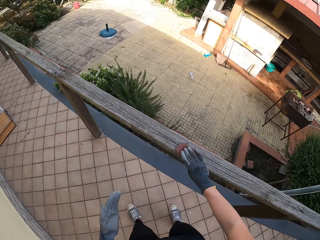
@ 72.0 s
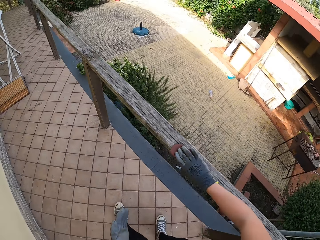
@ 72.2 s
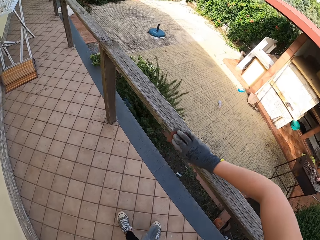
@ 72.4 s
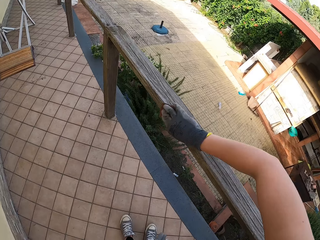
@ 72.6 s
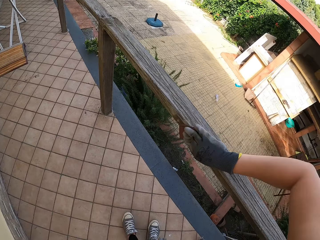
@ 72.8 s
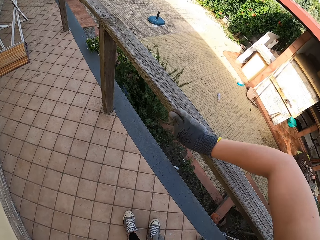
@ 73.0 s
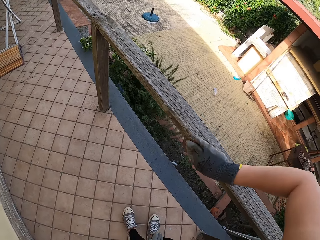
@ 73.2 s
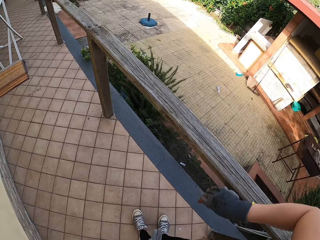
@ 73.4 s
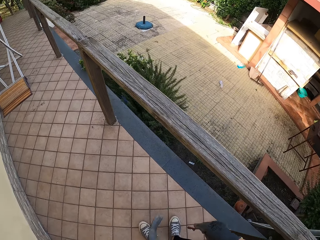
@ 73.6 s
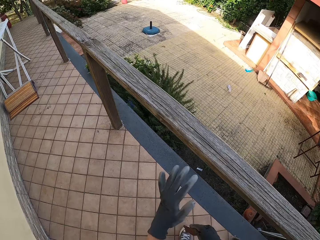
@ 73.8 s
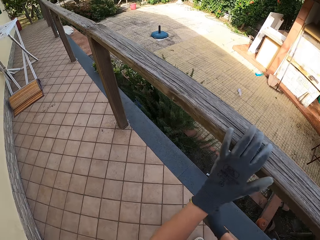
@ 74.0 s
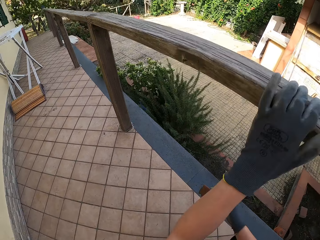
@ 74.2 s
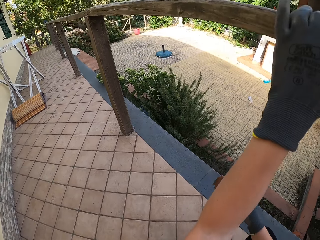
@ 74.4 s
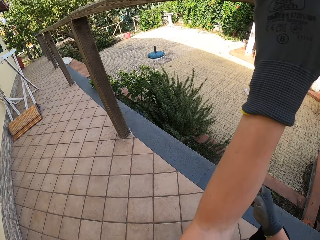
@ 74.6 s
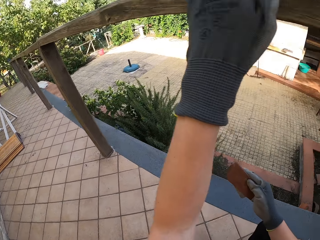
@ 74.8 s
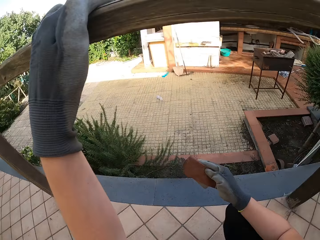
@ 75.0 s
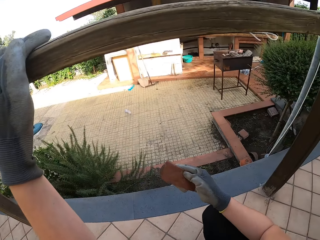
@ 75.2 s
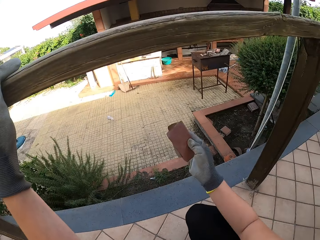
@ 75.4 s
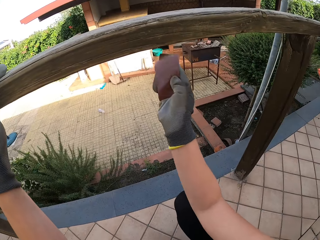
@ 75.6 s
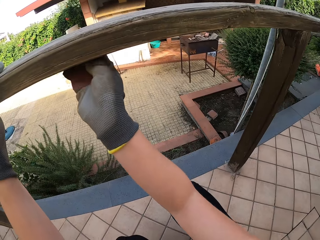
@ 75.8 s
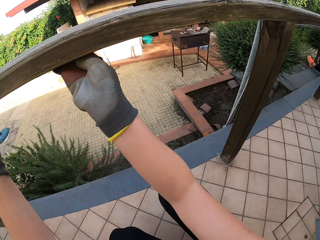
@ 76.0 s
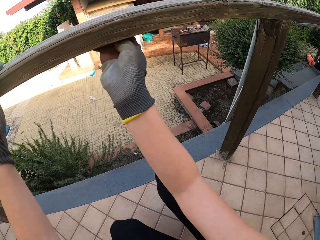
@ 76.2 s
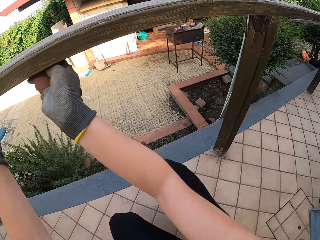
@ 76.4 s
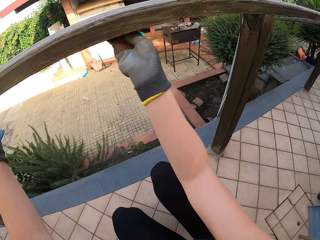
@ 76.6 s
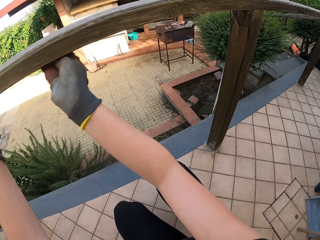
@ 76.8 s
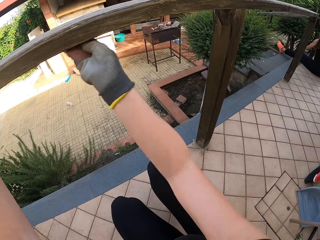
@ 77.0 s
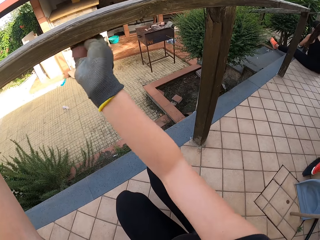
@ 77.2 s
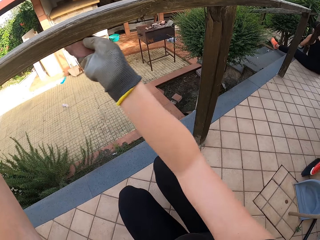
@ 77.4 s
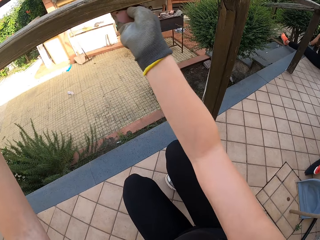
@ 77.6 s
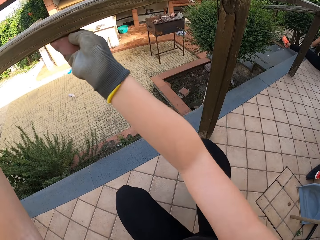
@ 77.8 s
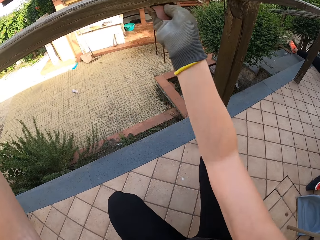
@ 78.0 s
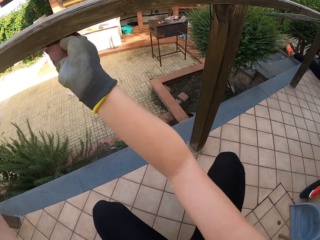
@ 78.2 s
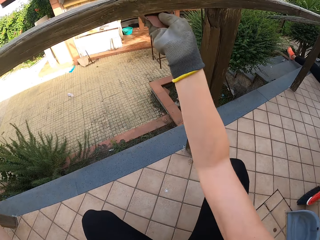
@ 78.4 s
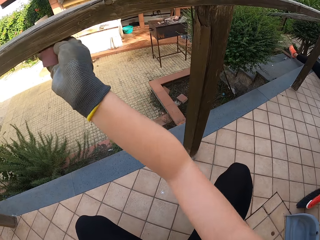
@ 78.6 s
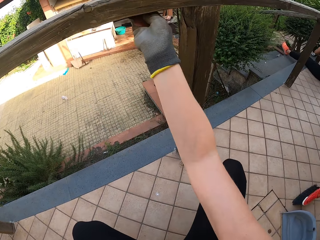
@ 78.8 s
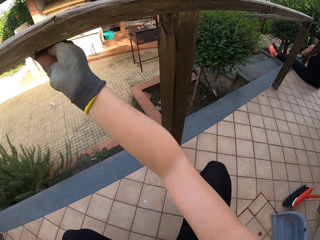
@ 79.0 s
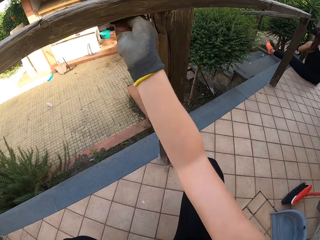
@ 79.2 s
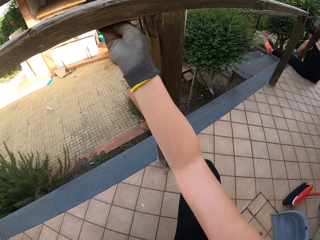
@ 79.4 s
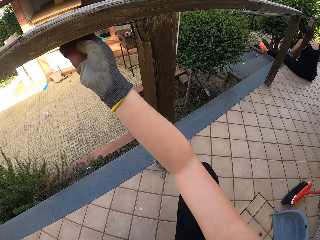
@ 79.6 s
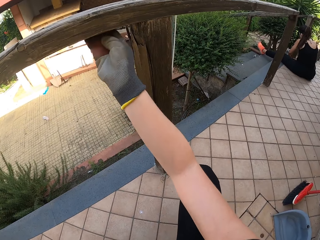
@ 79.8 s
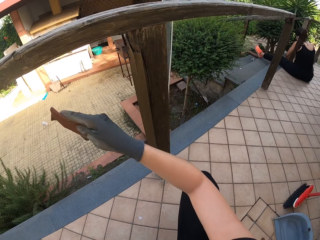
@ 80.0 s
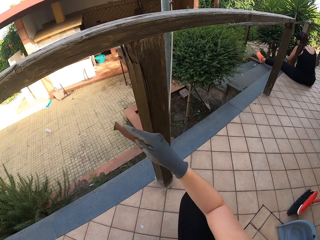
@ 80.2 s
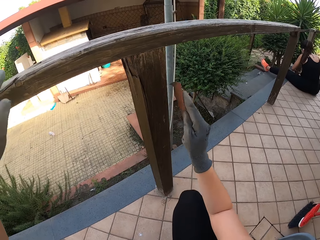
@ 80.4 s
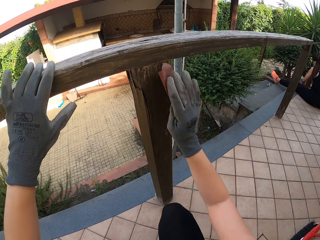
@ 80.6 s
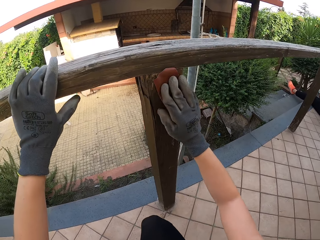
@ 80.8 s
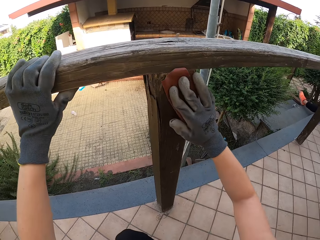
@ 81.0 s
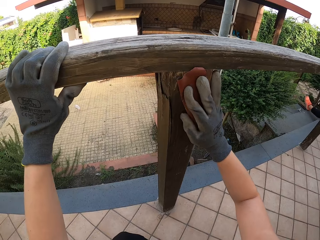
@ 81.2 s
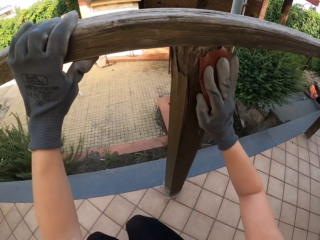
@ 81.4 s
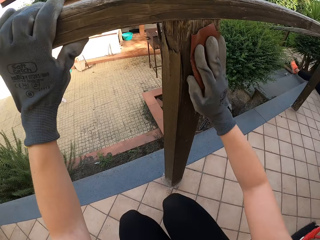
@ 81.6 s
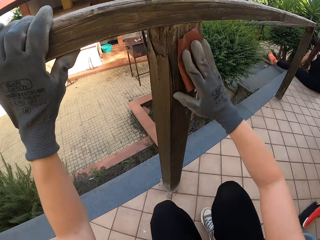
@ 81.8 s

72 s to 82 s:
The camera wearer squats. They look at the wood. They sand the rail with the sandpaper.

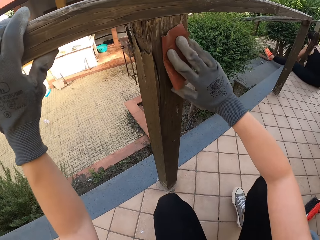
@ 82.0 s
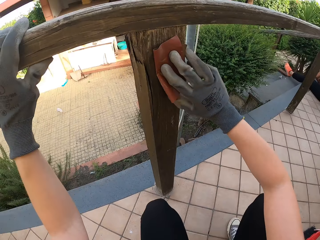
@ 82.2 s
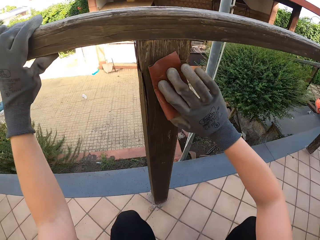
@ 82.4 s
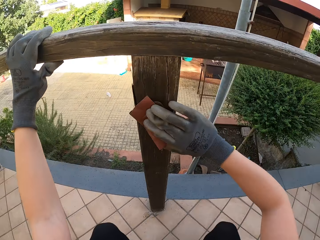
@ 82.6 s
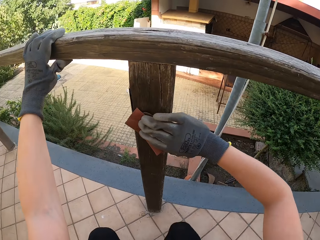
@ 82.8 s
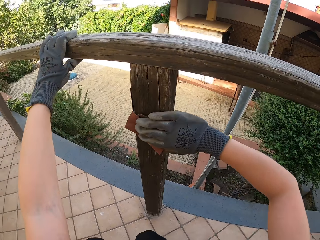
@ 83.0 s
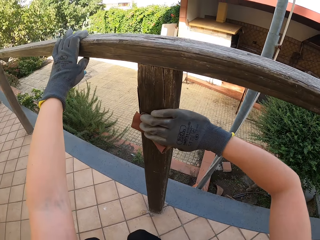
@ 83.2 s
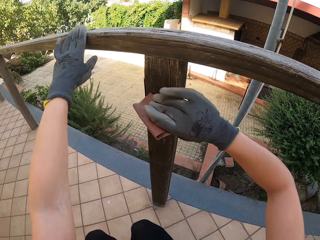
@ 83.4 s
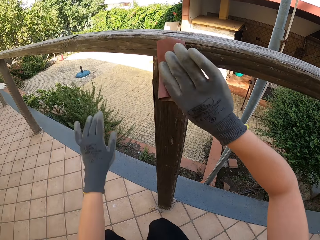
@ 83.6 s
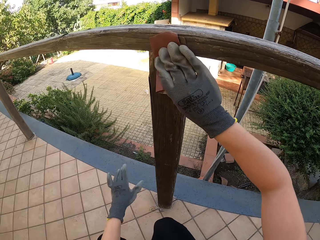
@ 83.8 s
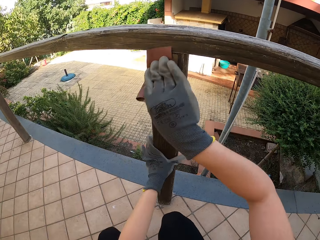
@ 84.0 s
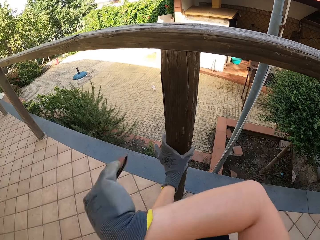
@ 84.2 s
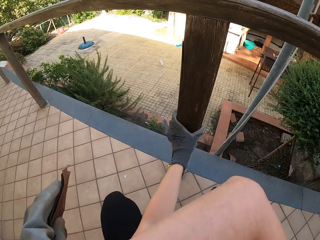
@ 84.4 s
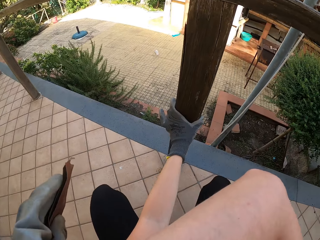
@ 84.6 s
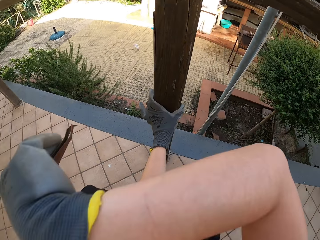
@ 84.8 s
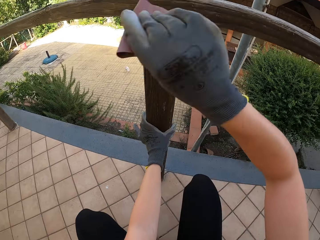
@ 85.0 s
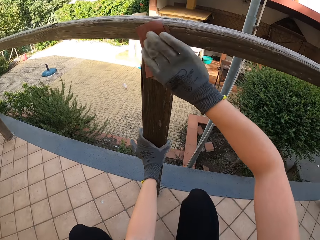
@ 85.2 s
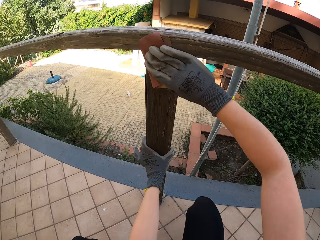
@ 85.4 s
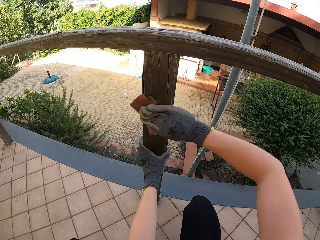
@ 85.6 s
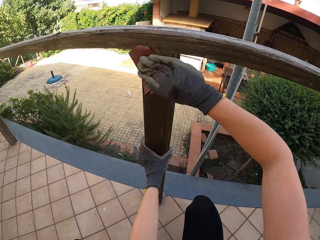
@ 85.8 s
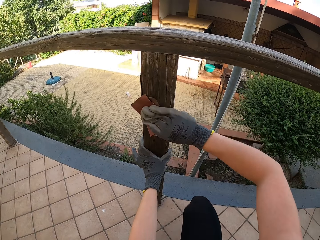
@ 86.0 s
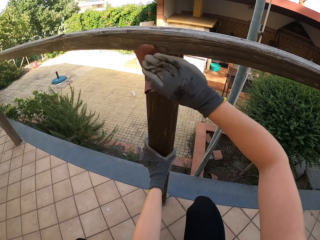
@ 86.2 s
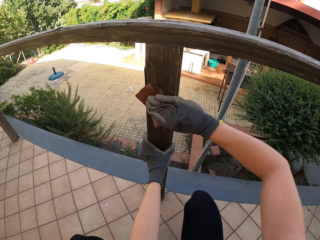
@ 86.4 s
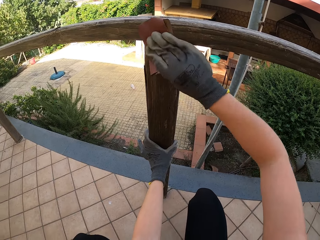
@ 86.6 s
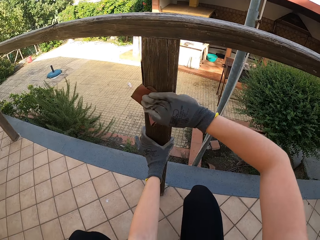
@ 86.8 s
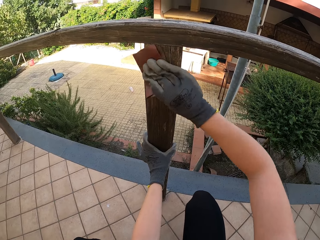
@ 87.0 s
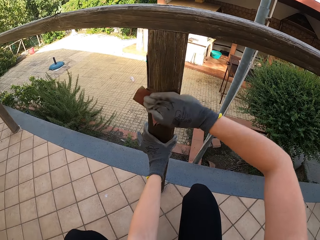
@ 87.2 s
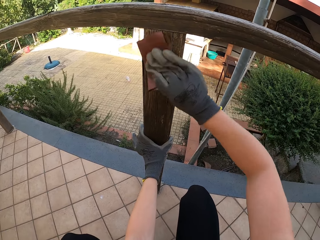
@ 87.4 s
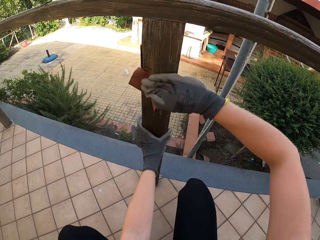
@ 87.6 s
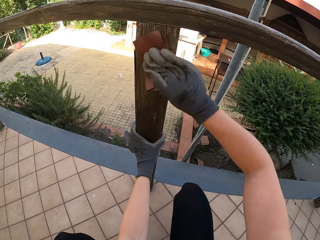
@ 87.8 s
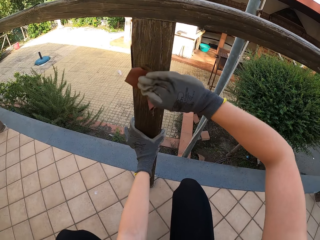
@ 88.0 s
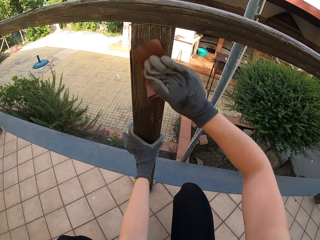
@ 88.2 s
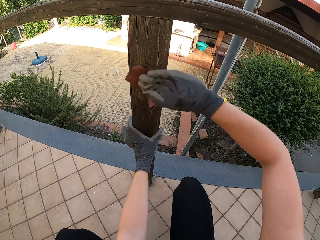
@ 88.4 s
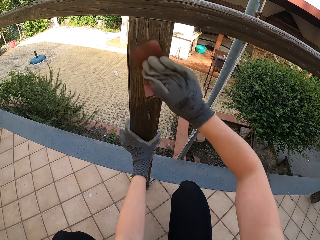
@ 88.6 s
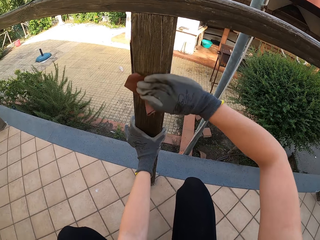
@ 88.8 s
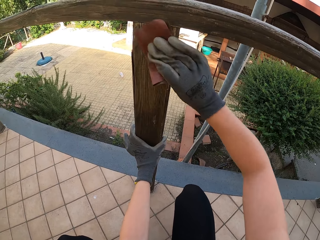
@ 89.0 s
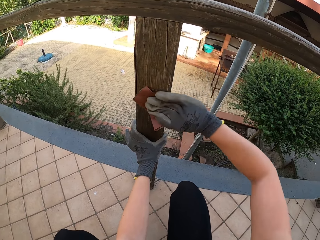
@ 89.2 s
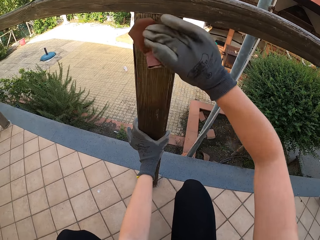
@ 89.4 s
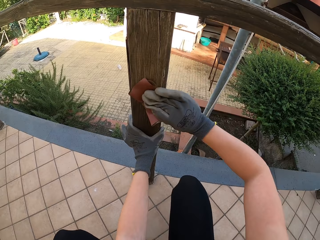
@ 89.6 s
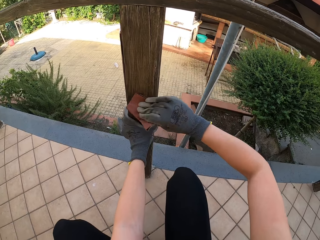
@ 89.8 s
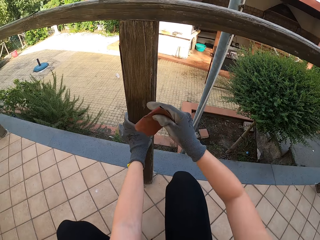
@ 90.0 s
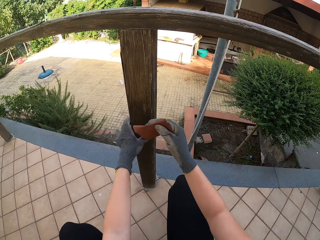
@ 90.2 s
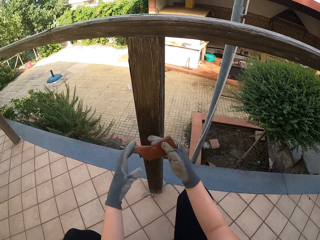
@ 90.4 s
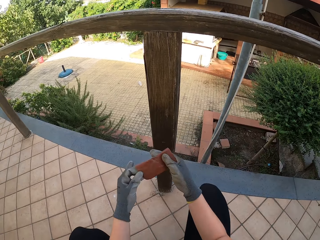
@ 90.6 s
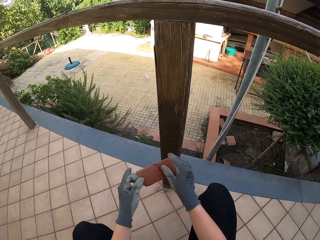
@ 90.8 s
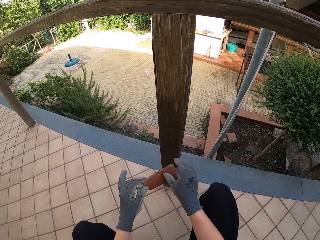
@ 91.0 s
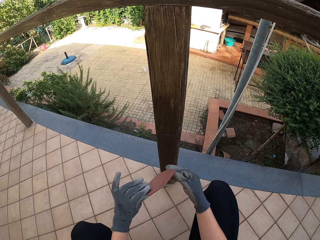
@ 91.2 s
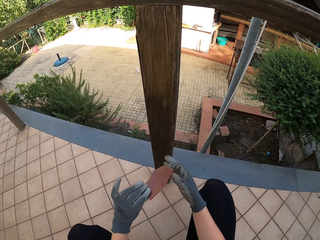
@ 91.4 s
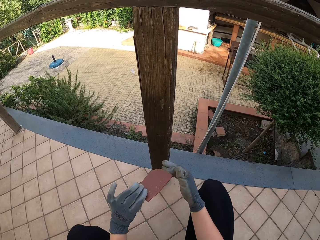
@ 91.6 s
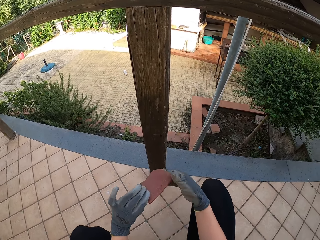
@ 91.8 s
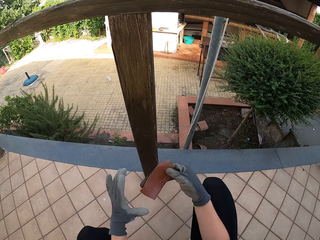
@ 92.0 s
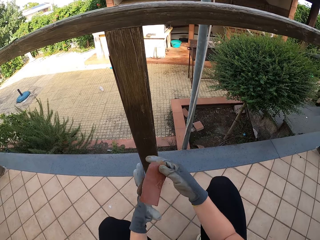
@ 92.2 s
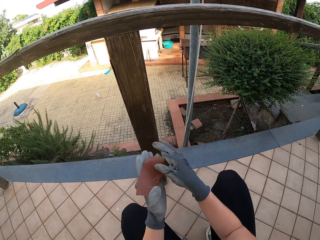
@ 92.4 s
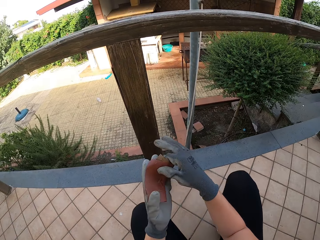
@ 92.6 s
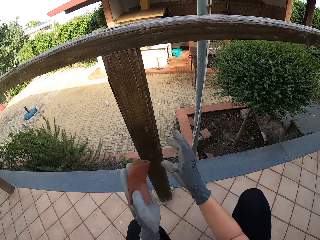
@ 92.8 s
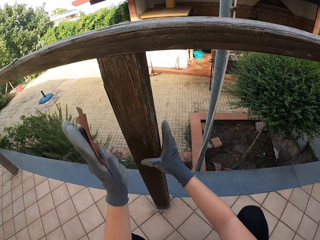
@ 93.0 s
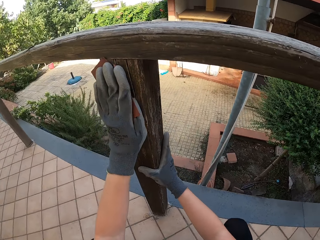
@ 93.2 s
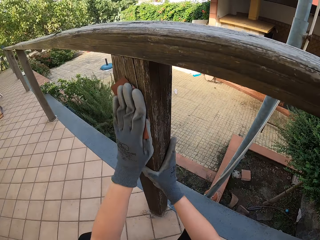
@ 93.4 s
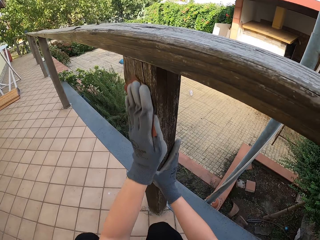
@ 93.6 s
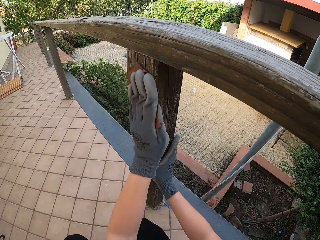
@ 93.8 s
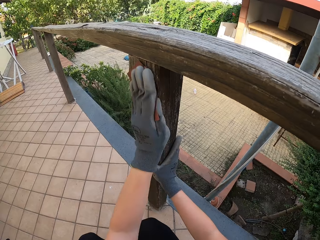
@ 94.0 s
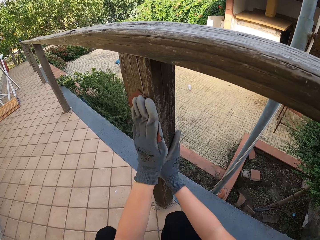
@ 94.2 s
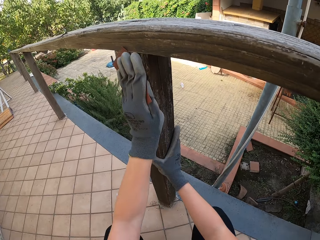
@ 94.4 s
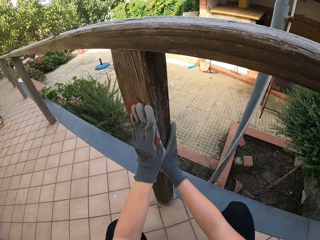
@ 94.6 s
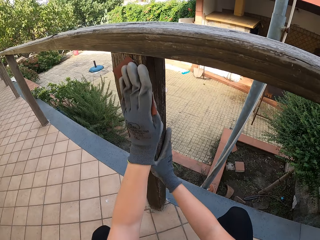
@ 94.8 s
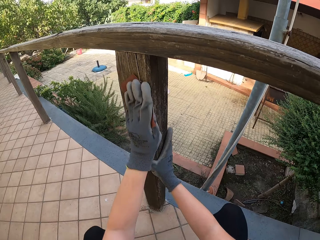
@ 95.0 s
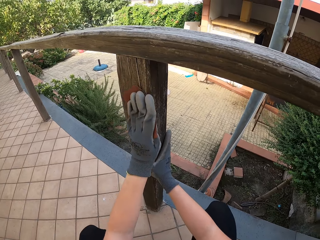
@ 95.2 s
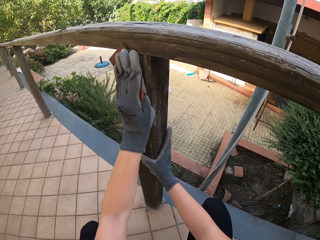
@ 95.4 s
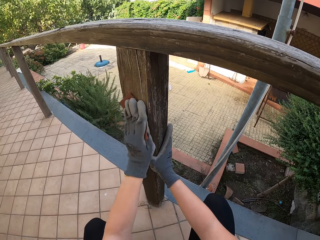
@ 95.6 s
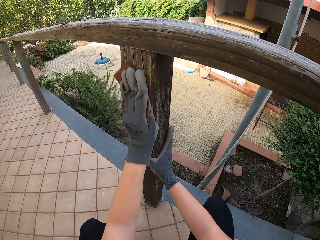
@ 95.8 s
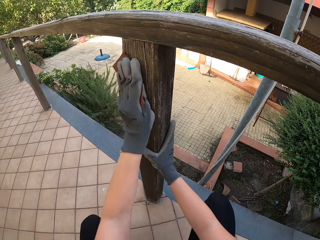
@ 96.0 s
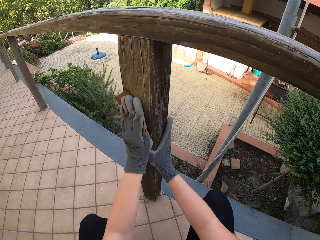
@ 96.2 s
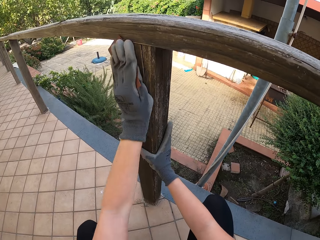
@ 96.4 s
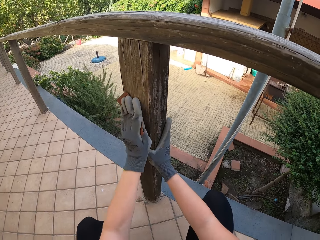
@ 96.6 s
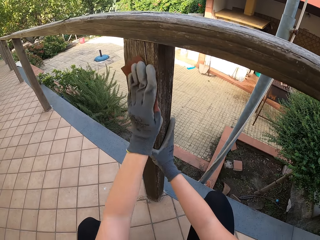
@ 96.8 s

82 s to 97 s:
The camera wearer wipes herself with a hand. She sands the rail with the sandpaper. She looks at the sandpaper. She flips the sandpaper. She sands the rail with the sandpaper.
